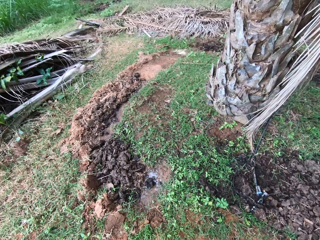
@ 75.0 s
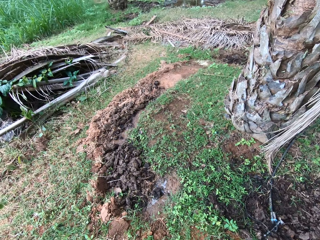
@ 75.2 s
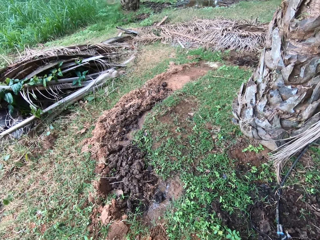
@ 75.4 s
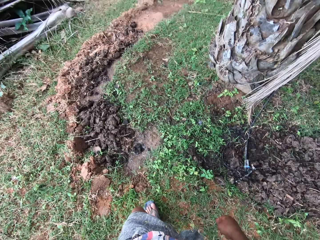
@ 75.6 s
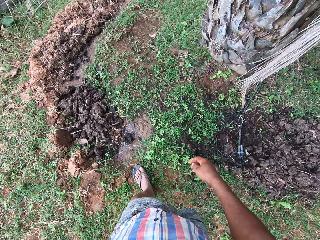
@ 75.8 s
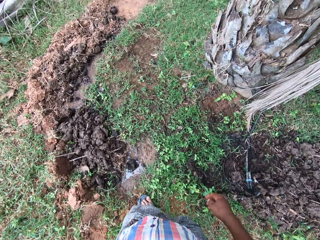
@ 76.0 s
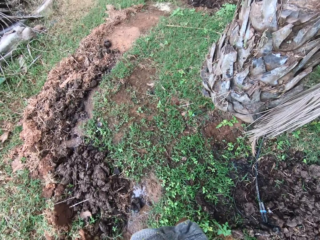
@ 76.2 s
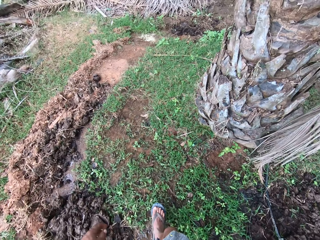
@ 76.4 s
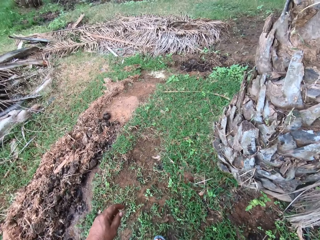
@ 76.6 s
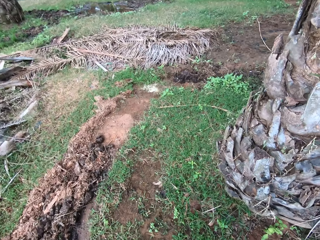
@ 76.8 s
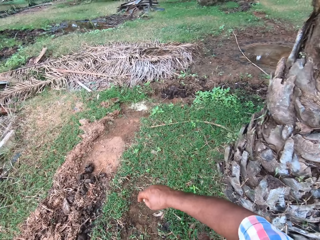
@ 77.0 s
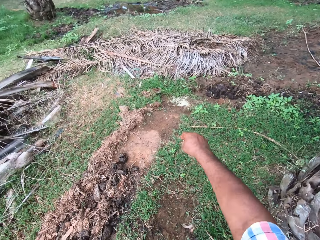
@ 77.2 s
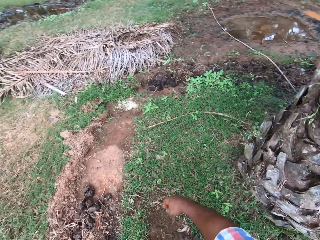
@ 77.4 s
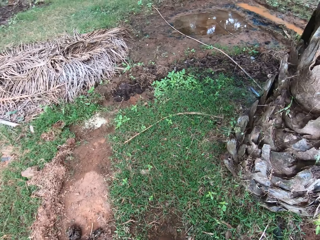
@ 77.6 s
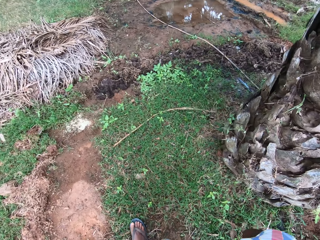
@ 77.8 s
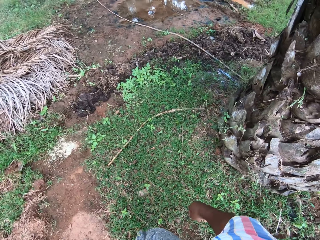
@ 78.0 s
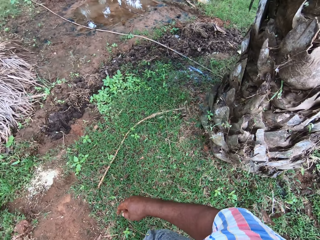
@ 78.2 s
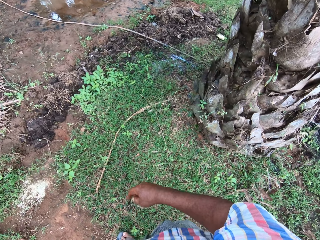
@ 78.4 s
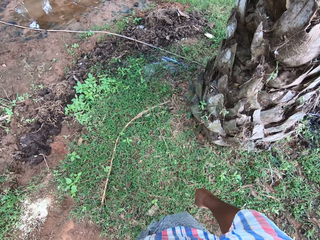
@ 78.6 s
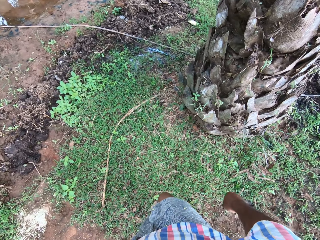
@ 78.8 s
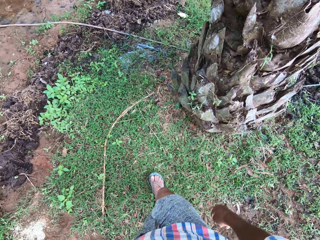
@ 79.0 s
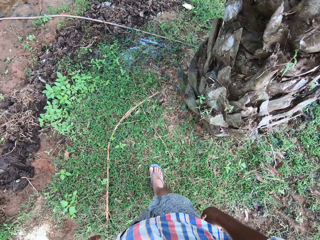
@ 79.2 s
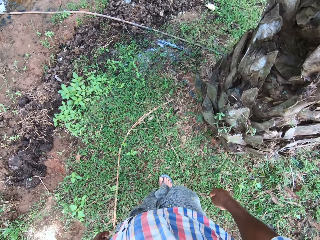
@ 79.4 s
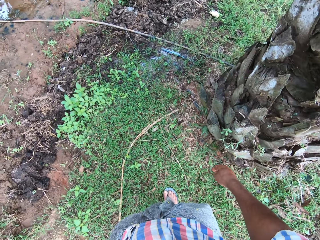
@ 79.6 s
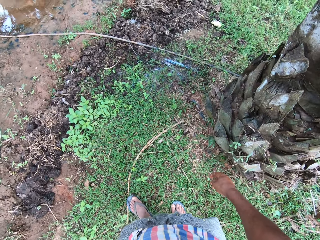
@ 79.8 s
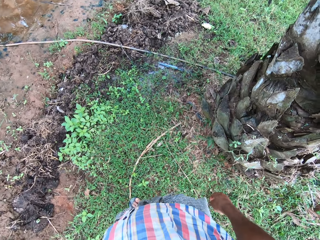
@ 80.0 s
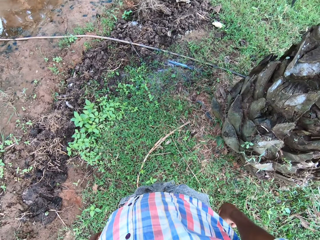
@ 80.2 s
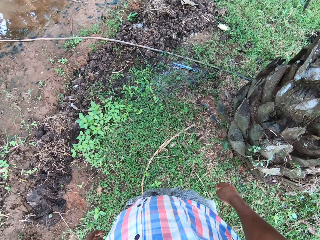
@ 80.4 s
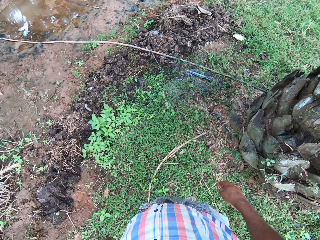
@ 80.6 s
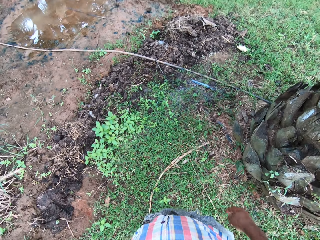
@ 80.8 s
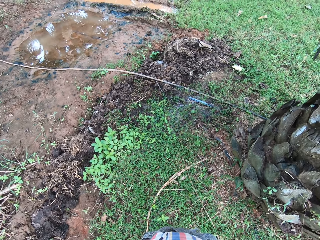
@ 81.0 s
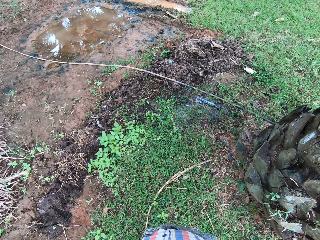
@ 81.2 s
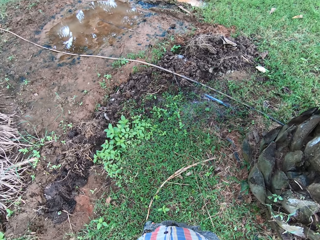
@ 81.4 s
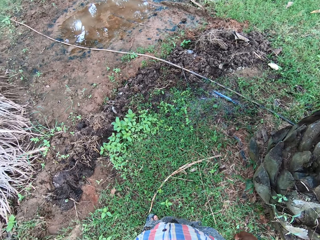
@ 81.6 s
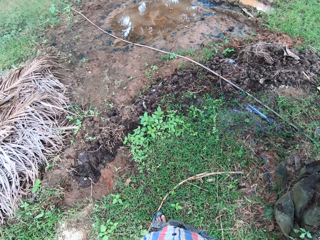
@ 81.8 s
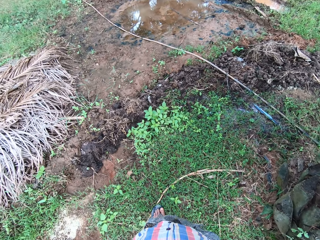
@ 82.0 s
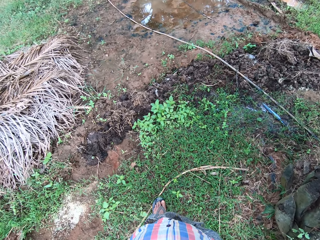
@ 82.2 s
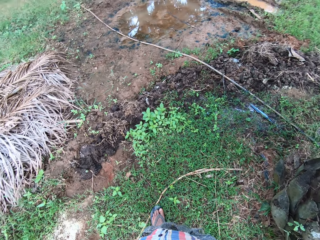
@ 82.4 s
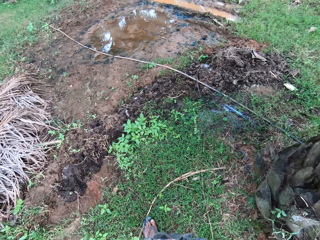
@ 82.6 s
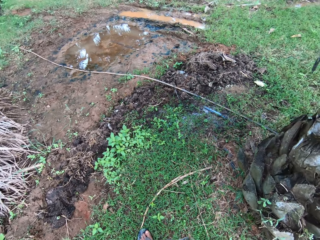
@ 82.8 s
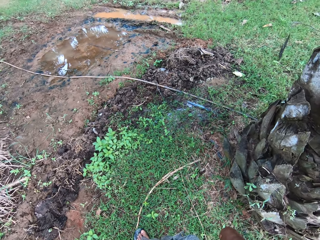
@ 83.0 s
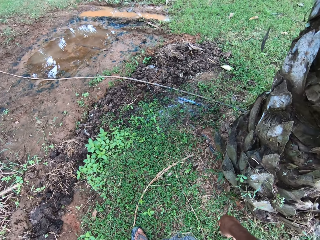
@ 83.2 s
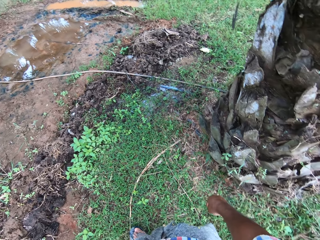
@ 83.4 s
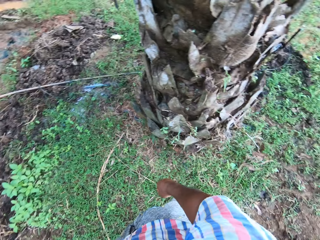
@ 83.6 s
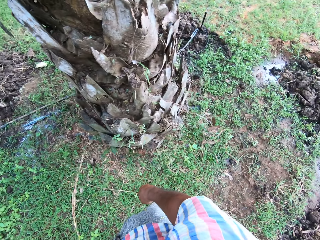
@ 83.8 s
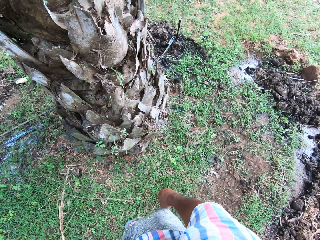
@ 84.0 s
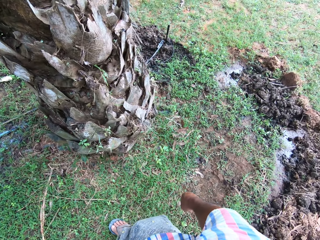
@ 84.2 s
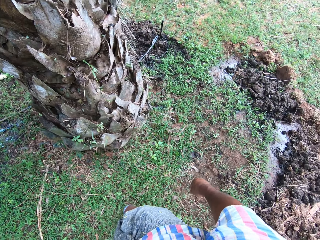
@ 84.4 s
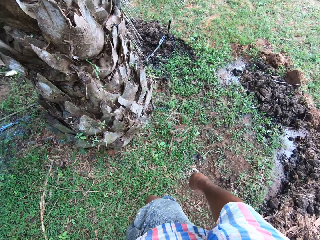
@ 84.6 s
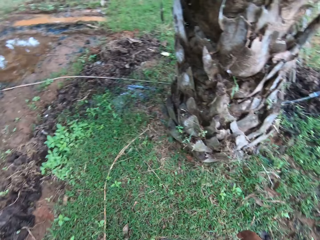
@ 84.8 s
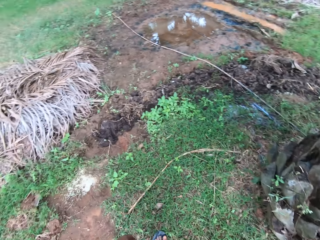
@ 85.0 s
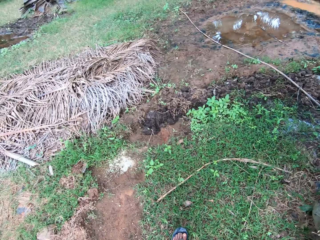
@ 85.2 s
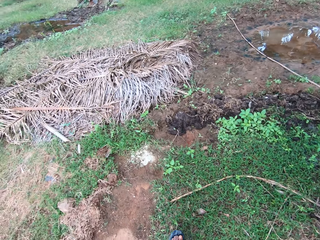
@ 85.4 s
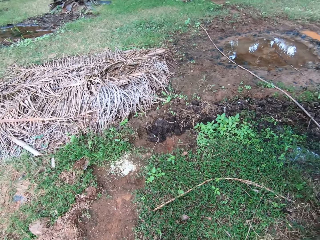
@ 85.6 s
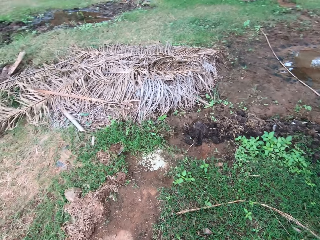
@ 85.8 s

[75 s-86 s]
The camera wearer walks around the field. They look around the field.

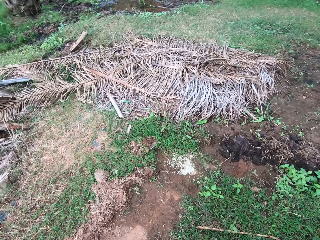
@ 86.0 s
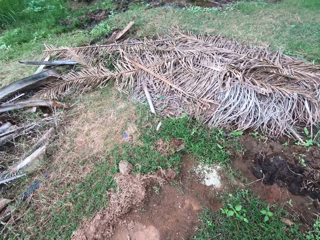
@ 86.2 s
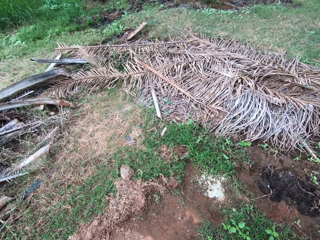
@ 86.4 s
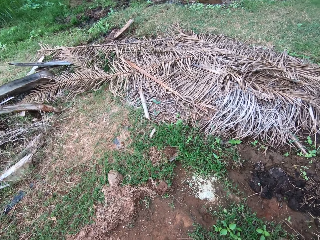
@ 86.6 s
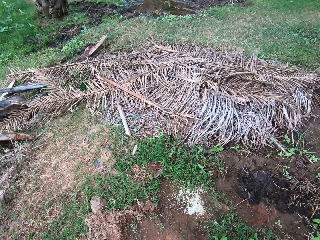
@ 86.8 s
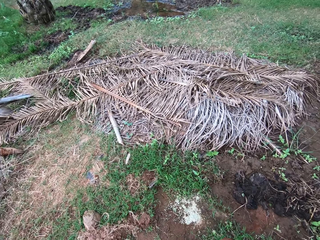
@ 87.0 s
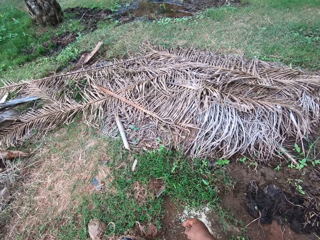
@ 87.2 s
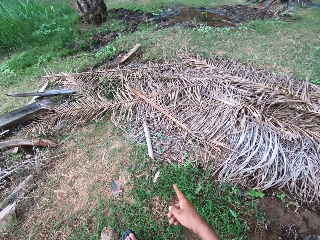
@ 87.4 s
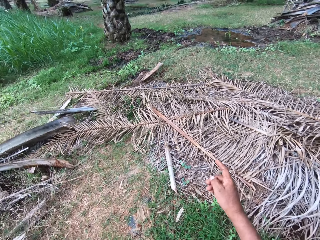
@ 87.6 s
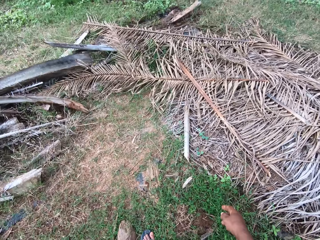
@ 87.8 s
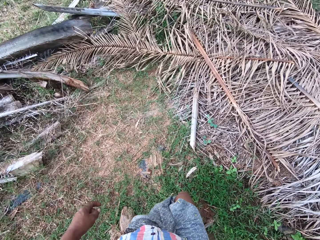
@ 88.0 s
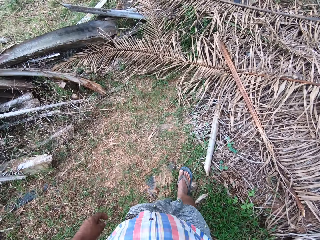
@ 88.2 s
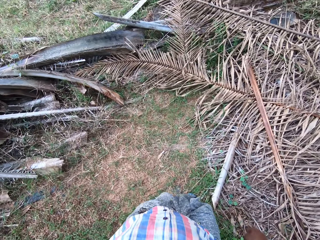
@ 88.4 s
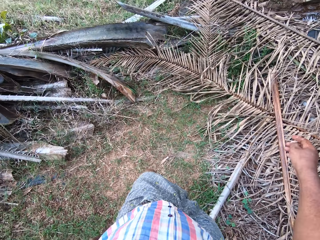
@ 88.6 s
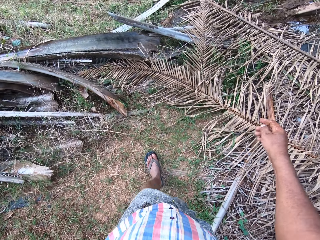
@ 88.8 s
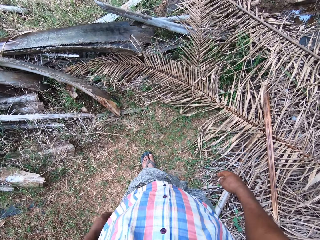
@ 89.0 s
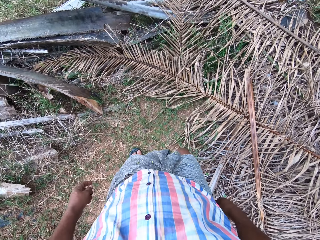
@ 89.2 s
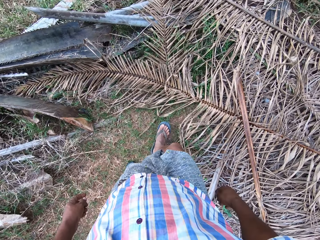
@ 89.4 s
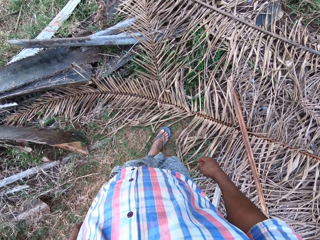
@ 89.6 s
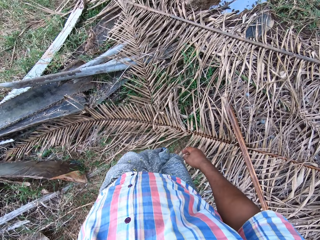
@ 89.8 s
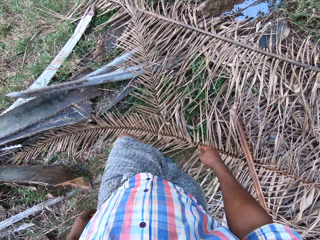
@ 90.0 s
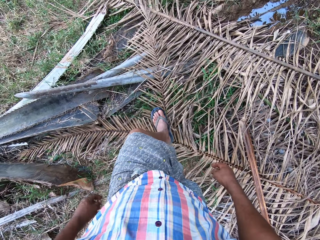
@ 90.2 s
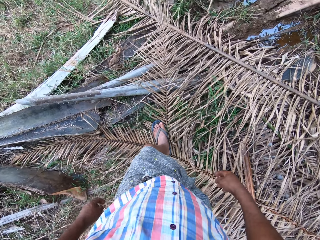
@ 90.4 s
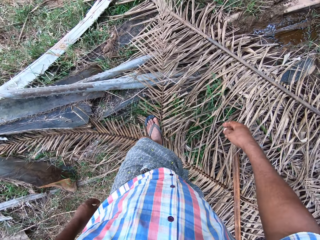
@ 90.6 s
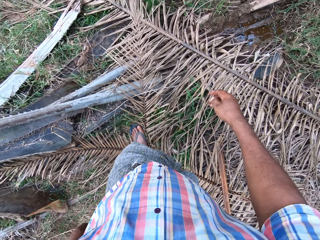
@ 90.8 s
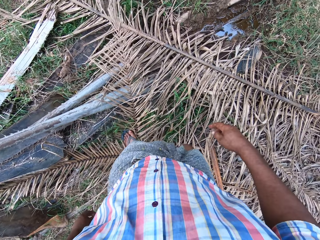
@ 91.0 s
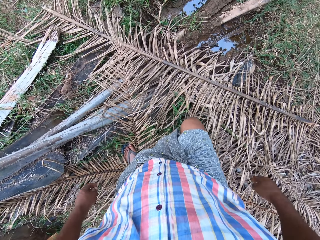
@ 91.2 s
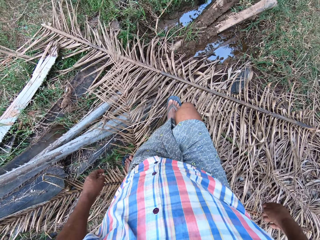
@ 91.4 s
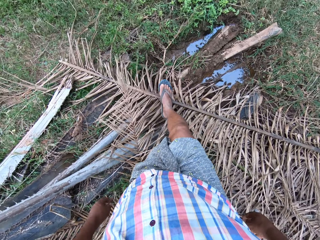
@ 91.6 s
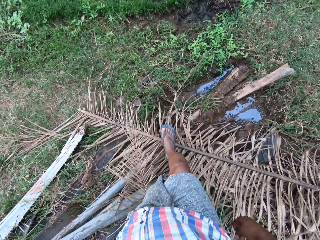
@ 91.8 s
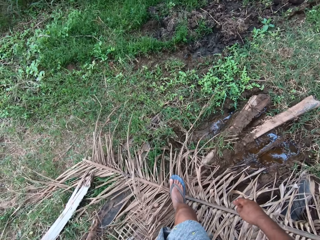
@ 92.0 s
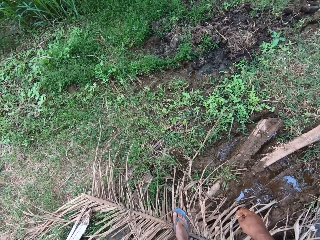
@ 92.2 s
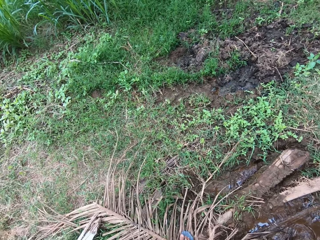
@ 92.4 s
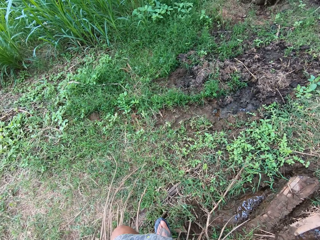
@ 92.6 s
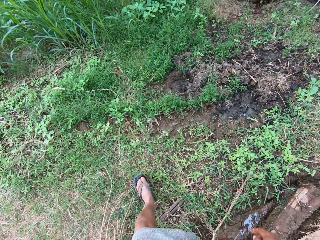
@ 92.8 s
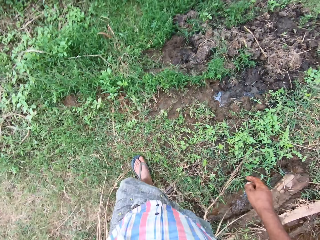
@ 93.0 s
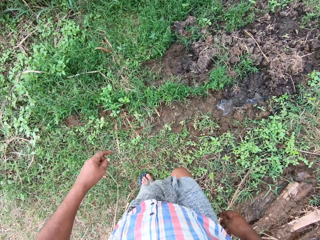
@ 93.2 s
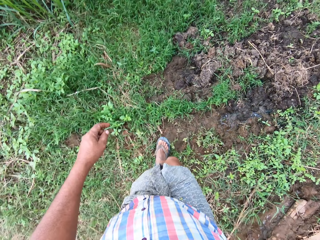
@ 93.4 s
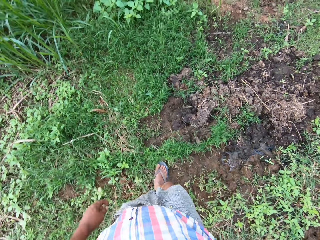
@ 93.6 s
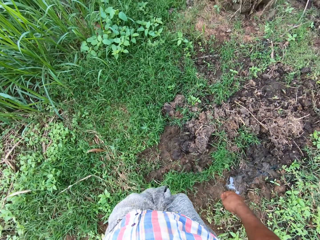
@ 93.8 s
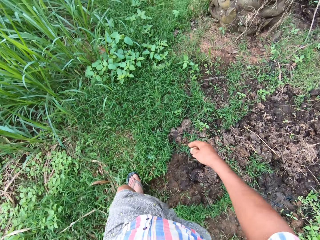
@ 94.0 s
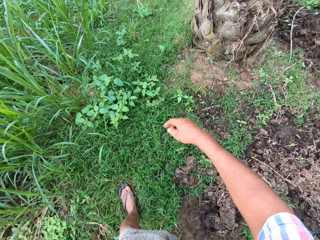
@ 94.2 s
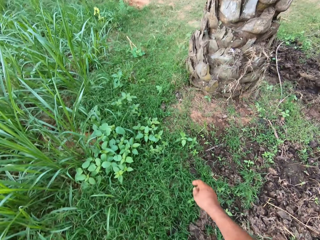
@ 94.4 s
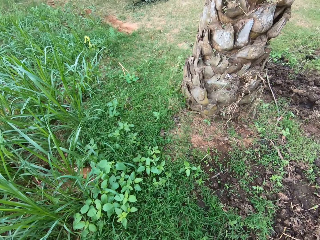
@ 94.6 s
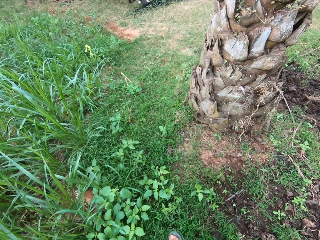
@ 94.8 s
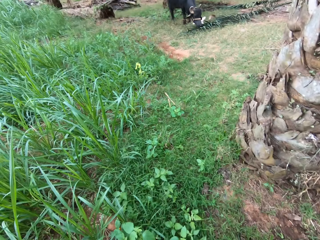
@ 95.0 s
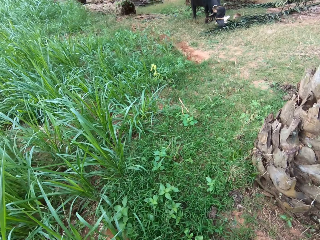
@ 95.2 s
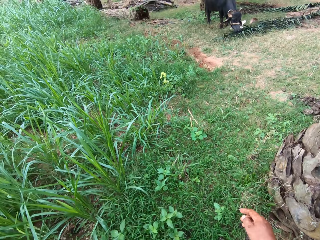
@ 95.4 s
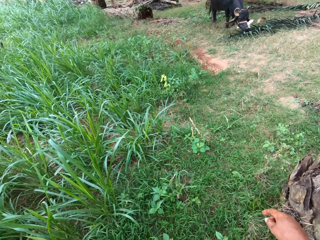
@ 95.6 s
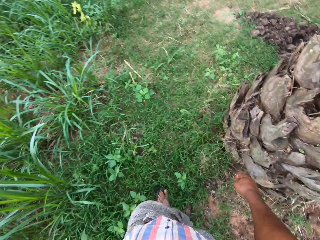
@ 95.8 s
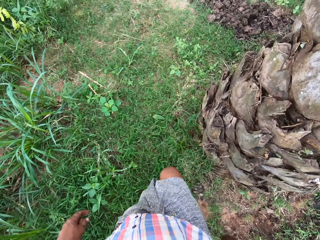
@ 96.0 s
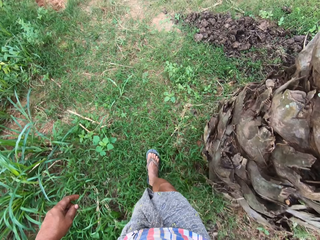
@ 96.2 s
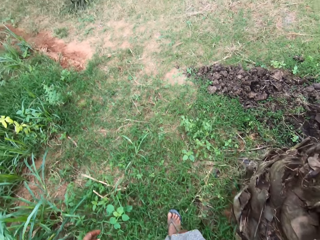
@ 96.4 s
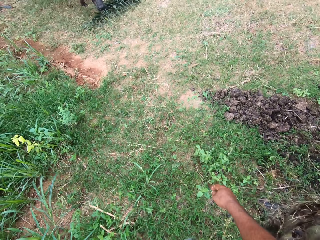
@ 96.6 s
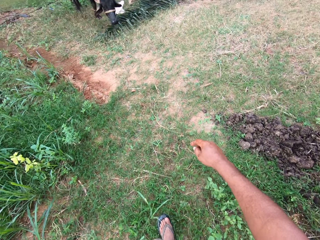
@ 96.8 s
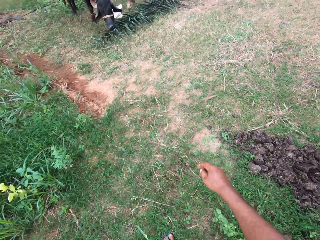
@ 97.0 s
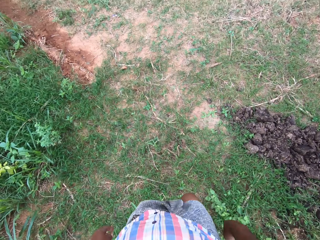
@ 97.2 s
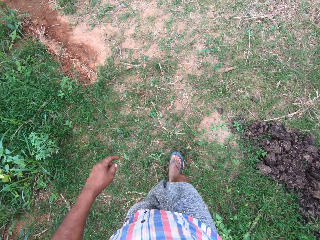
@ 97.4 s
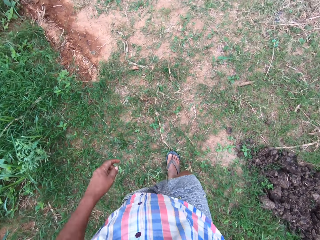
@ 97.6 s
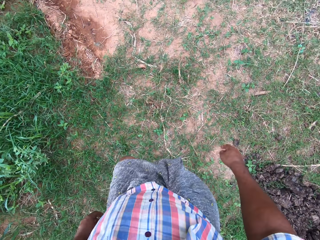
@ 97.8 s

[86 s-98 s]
The camera wearer gestures with the finger of his right hand. He walks around the field.
